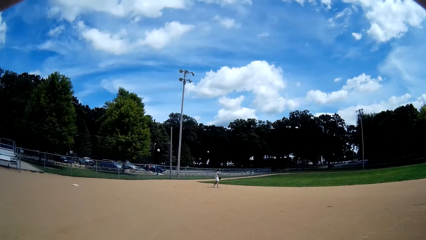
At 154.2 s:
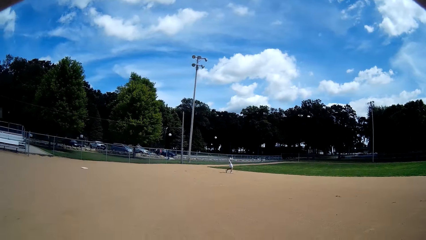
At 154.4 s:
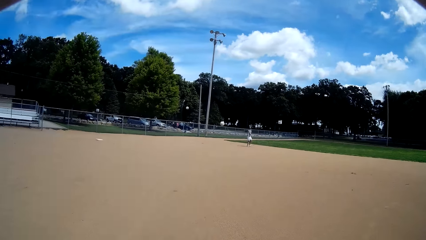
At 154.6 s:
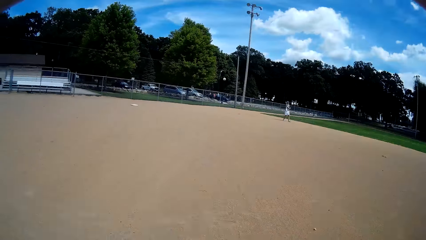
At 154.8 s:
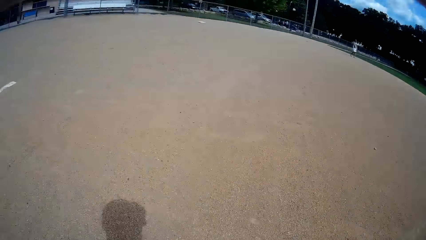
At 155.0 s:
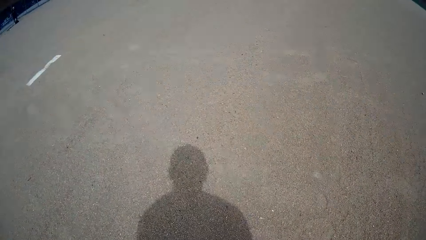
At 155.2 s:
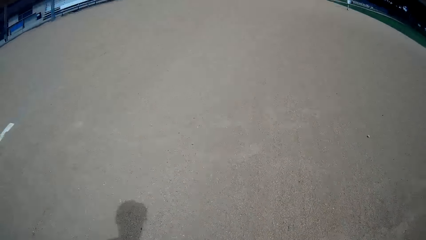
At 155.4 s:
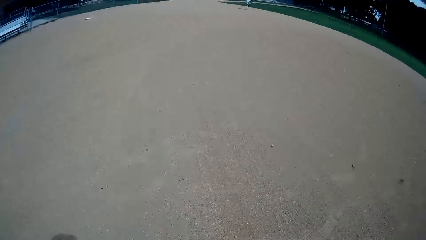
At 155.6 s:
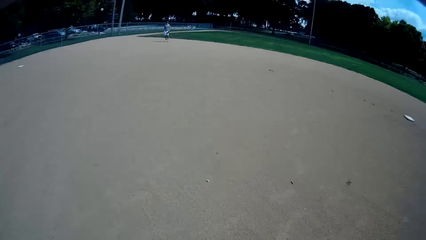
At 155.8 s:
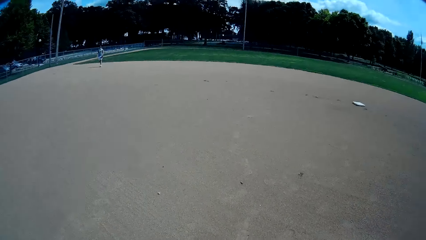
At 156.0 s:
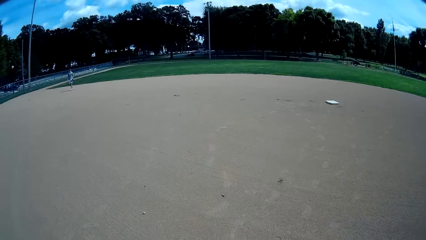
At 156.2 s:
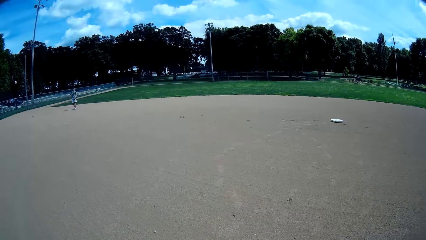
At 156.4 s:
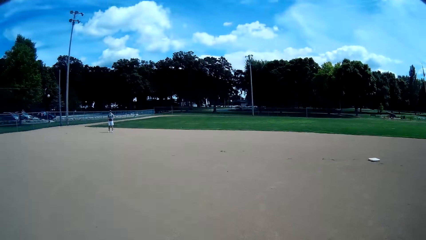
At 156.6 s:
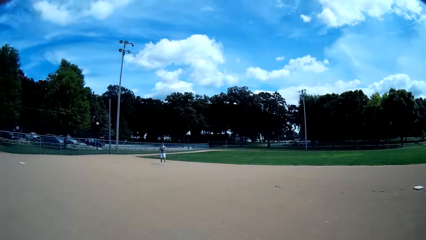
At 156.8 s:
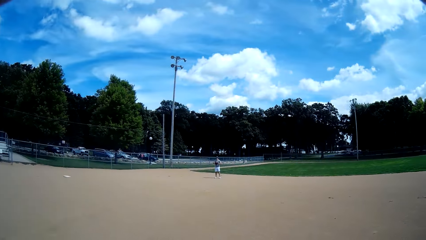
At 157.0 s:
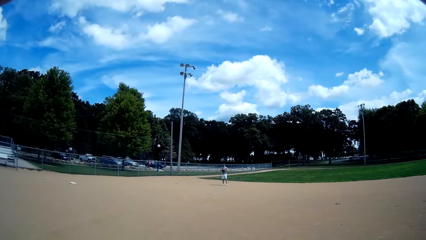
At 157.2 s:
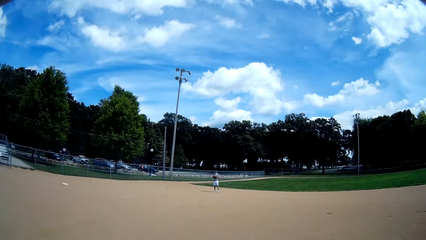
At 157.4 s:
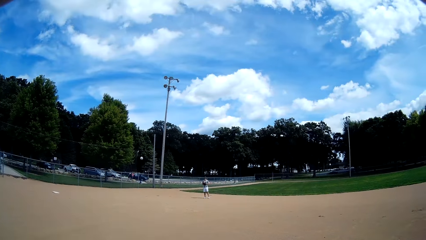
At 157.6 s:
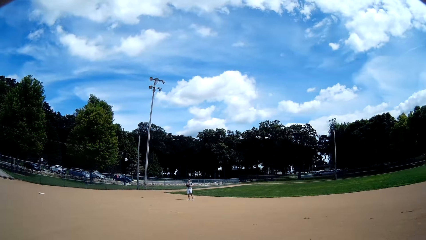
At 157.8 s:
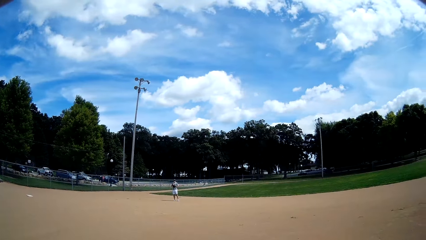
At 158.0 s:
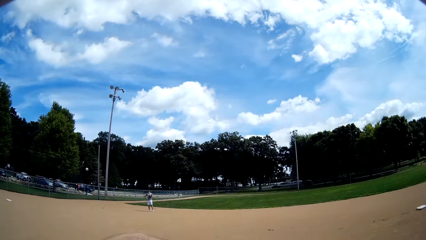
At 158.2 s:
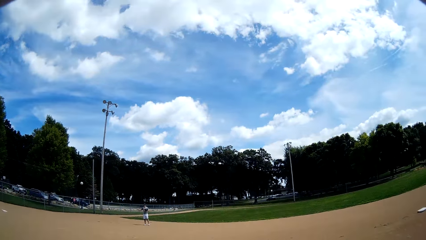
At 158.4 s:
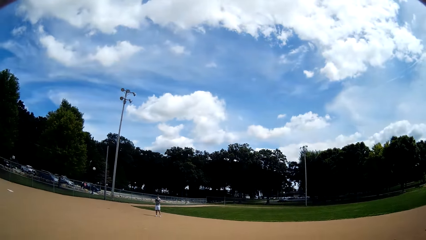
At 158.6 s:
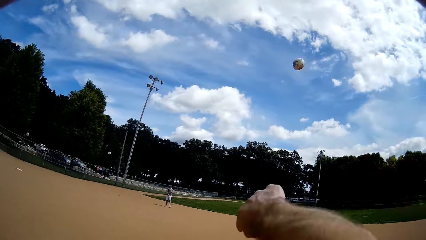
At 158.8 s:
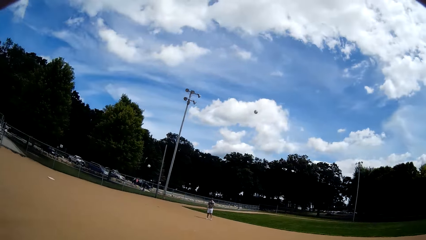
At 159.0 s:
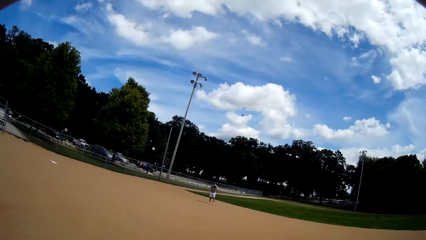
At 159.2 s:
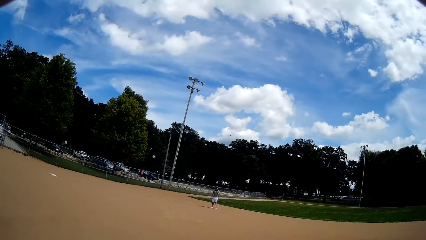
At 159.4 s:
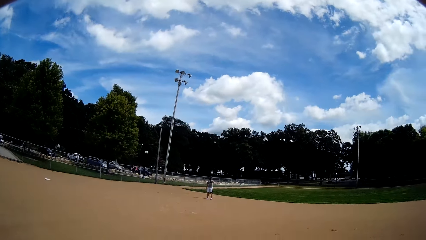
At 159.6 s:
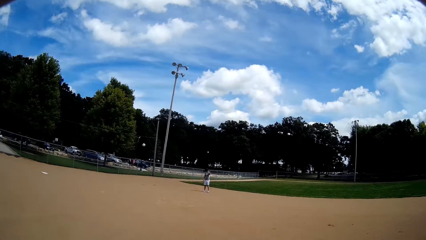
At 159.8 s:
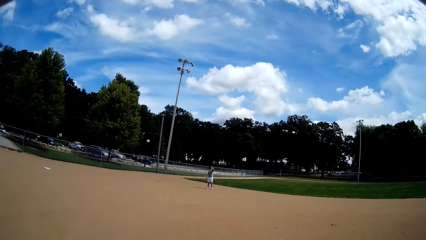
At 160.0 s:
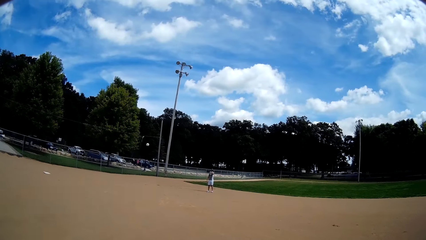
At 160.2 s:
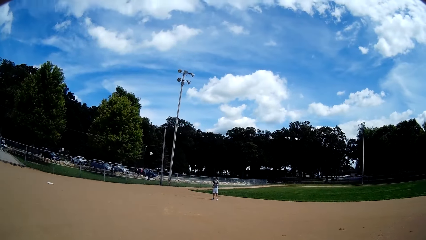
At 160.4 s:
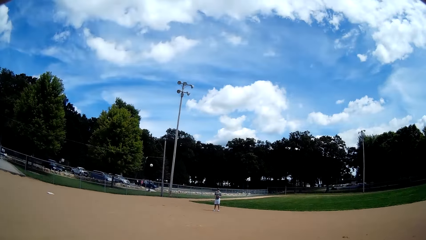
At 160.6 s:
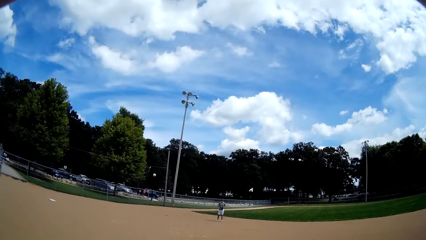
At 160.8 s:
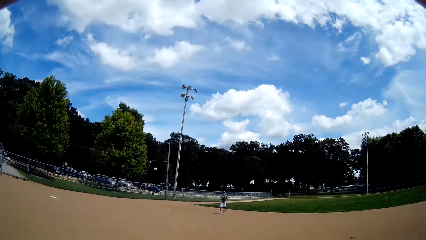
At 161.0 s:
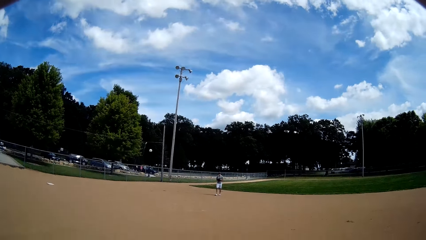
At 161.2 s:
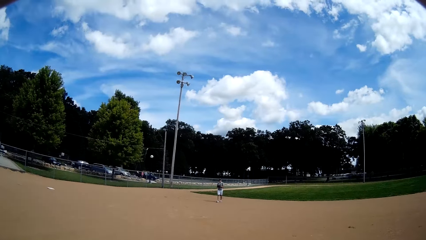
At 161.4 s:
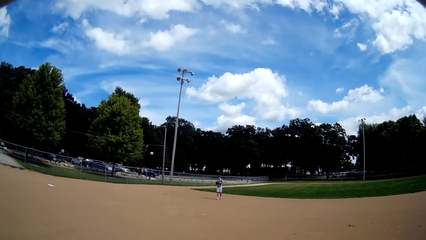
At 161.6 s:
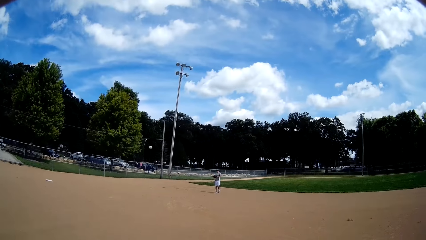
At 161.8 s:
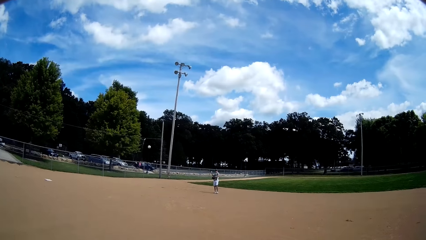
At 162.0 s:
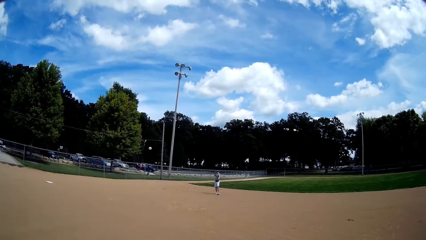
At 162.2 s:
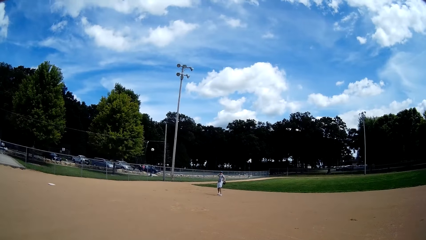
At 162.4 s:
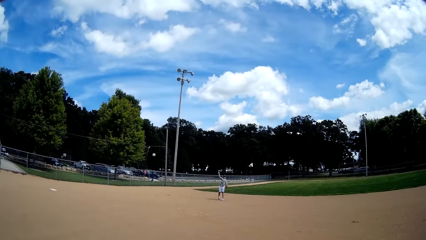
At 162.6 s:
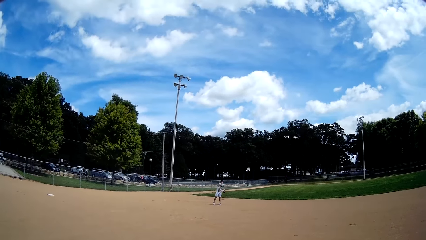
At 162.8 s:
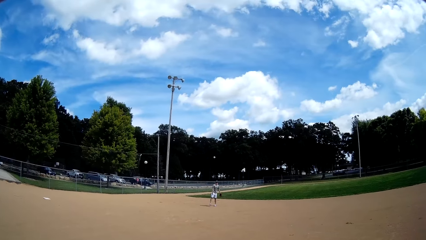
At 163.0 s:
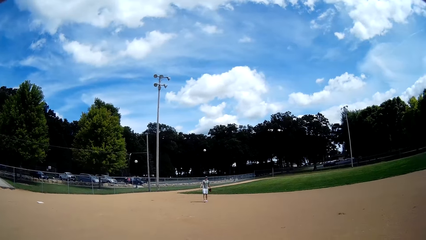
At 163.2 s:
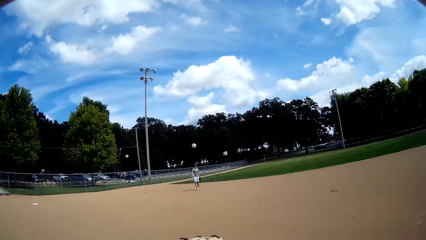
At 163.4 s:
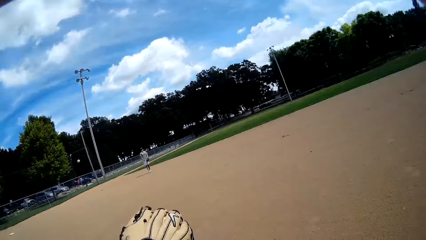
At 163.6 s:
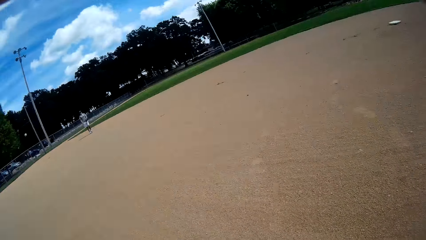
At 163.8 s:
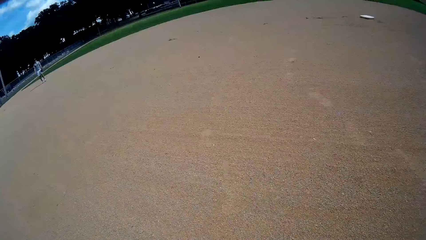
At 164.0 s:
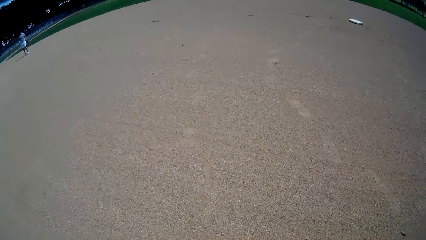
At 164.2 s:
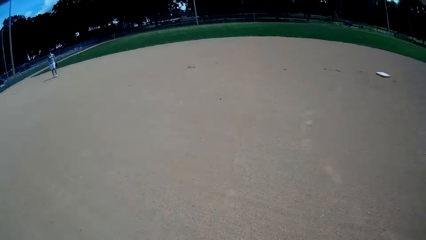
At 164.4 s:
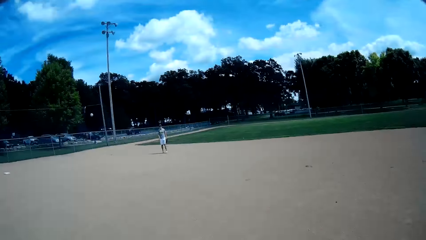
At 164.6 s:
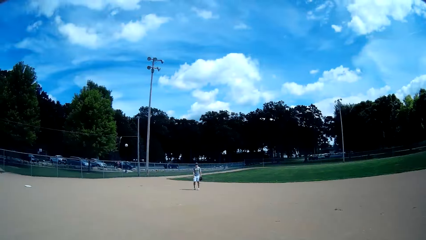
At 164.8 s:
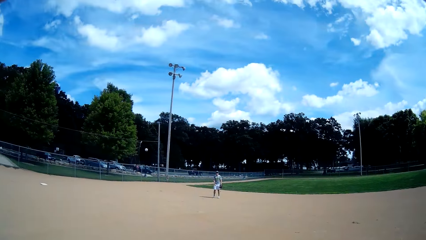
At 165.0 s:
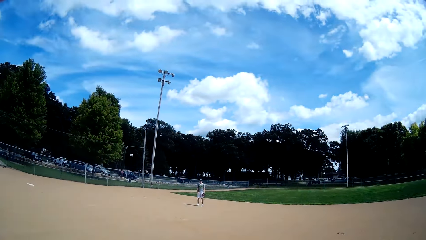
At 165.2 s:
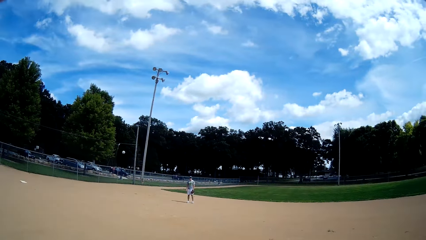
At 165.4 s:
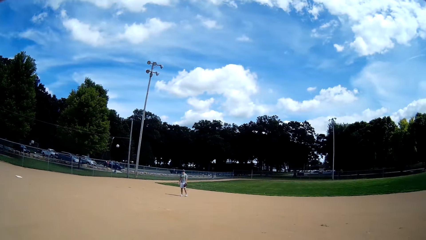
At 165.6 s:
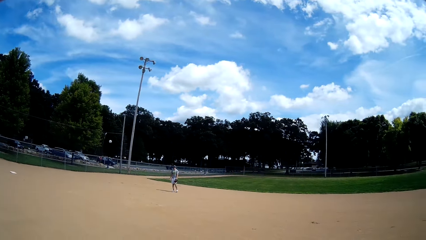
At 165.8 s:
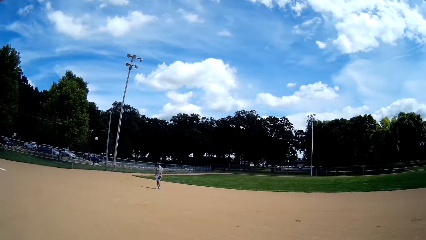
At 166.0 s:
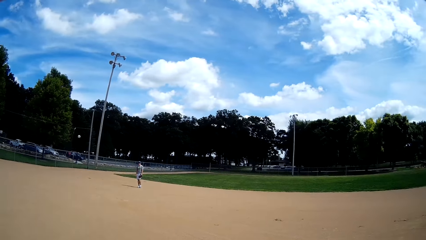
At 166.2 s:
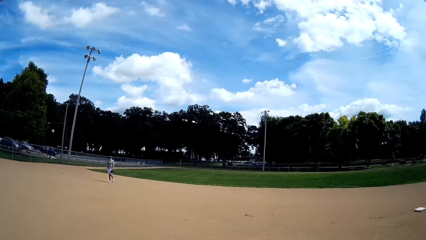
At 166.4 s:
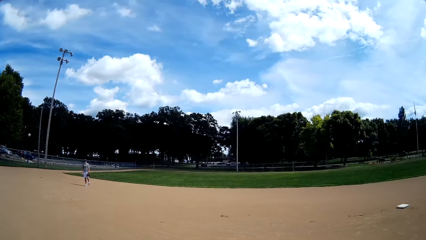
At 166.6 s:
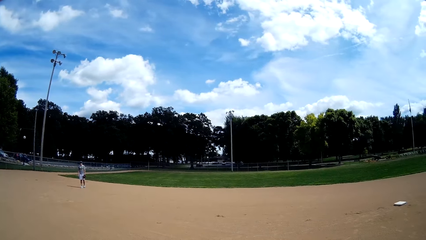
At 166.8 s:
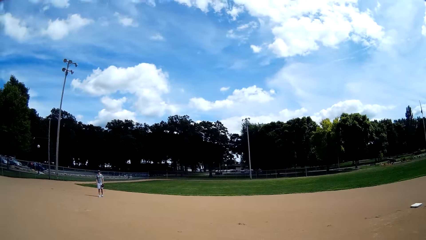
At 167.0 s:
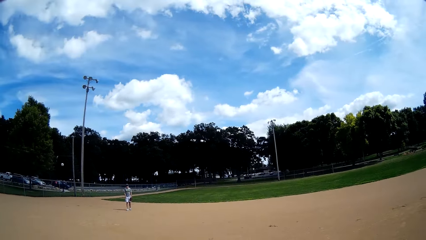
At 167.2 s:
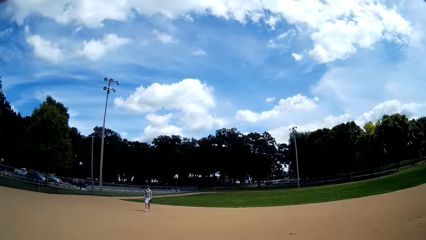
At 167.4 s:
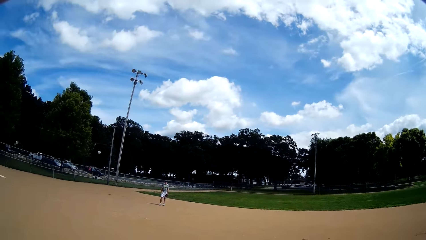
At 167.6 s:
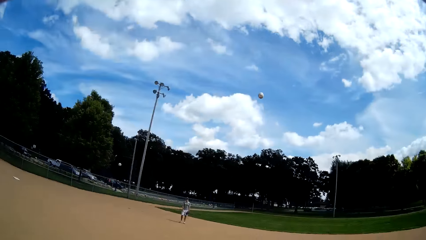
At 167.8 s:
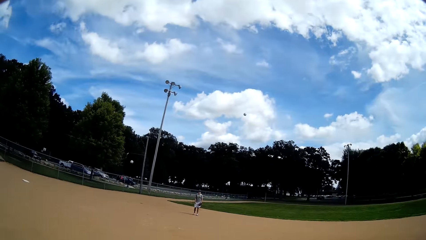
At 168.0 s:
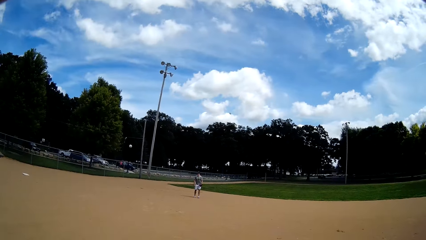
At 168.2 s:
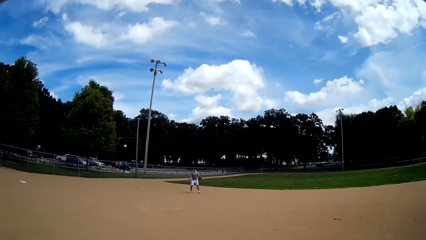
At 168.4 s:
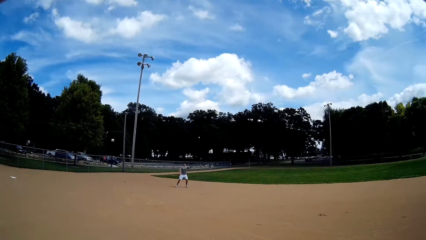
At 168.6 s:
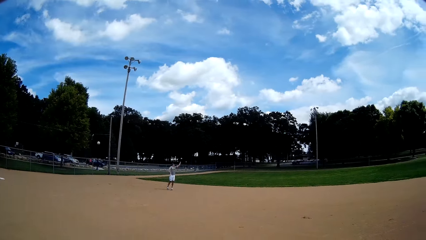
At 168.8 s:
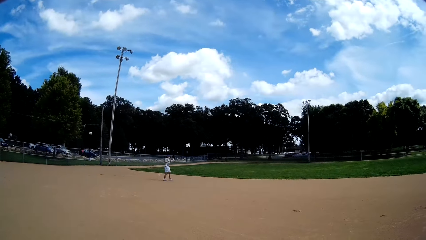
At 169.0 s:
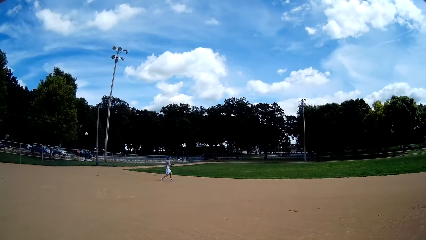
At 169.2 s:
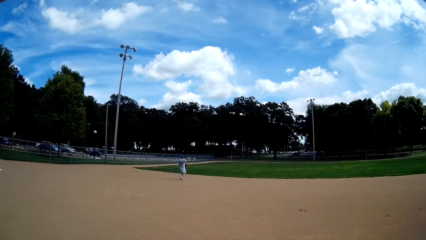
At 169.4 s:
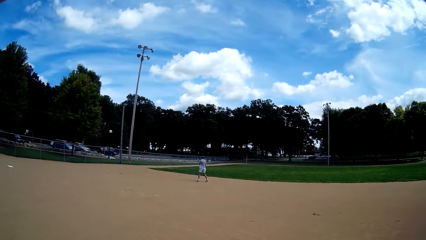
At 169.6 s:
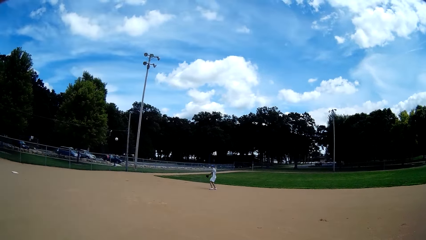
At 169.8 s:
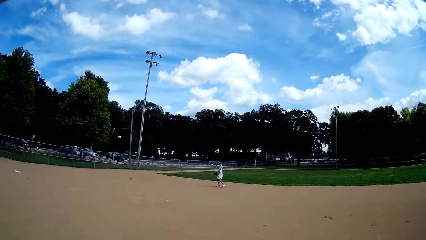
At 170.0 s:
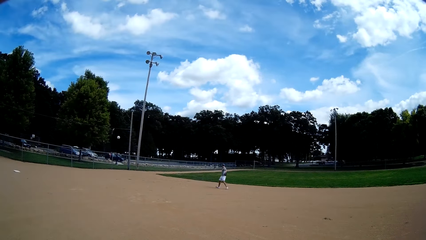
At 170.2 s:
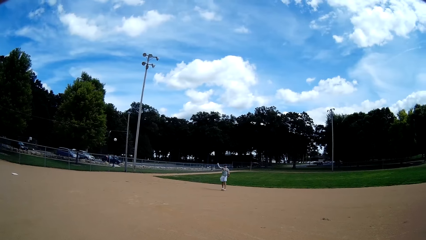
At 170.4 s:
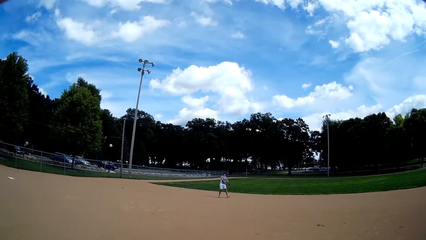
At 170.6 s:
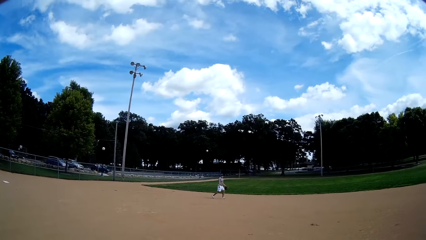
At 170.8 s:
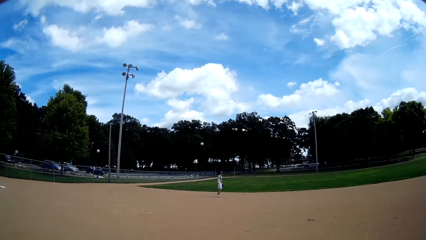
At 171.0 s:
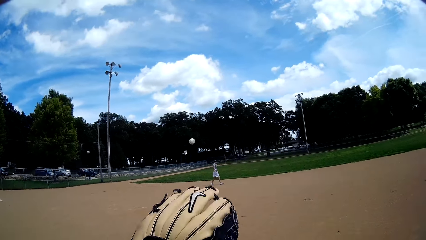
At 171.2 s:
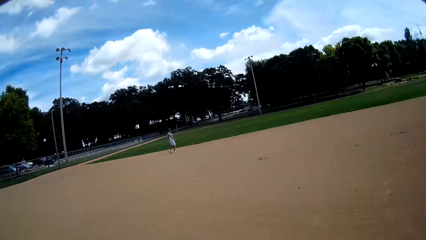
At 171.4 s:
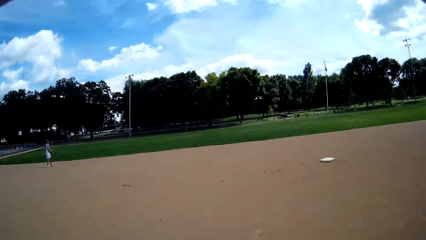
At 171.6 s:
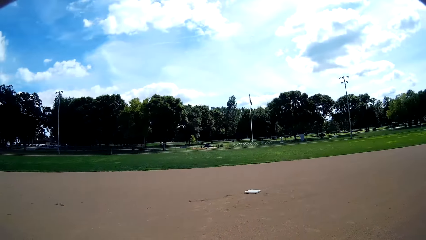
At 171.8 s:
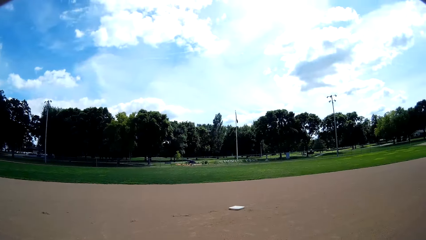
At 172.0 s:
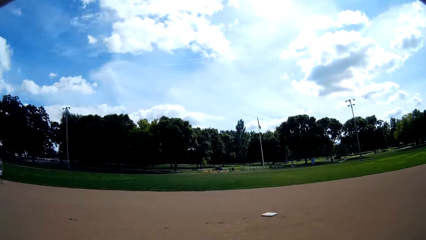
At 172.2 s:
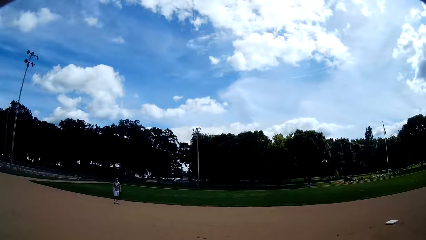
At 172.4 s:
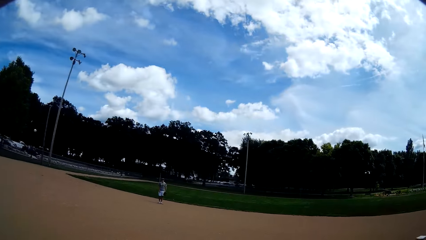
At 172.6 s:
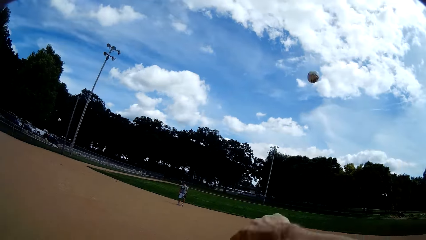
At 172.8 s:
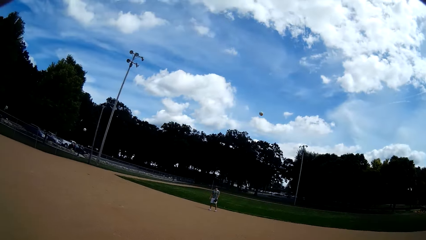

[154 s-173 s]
A man throws the ball. The camera wearer catches the ball. They throw the ball to the man again. They throw the ball. The man catches the ball. The camera wearer catches the ball from the man with a baseball glove again. The man throws the ball. The camera wearer interacts with the man. They throw the ball to the man again. The man catches the ball. The camera wearer catches the ball from the man with a baseball glove again. The man throws the ball. The camera wearer throws the ball to the man again.
